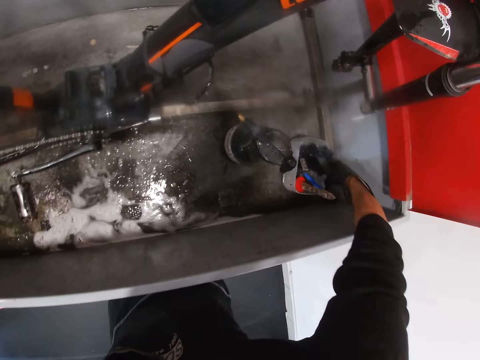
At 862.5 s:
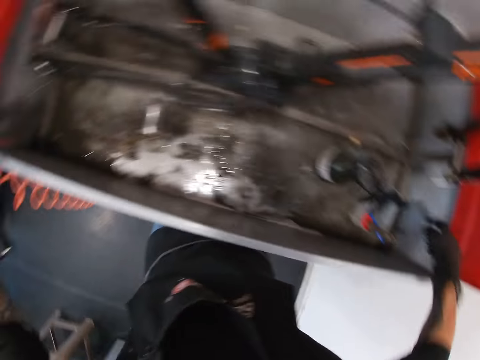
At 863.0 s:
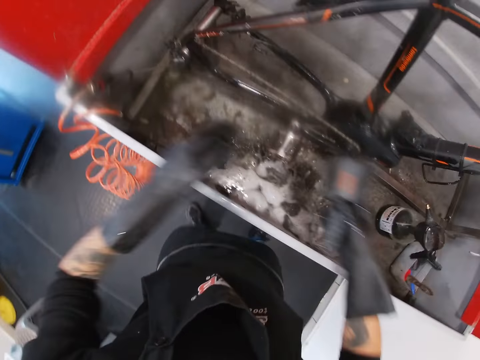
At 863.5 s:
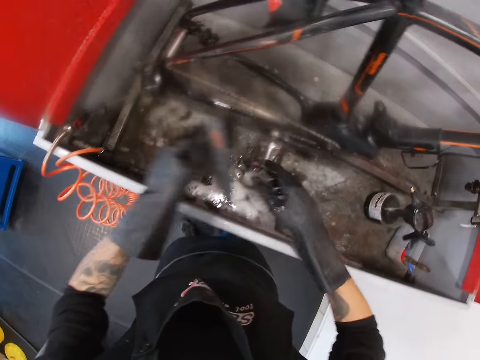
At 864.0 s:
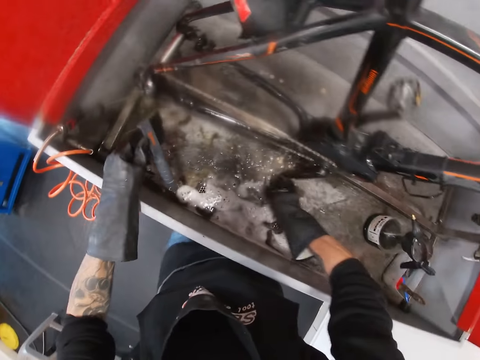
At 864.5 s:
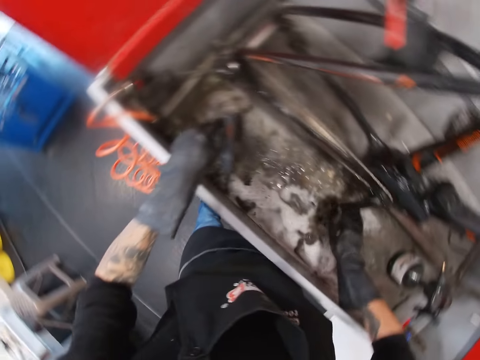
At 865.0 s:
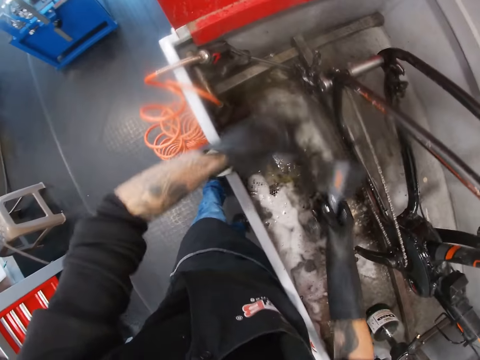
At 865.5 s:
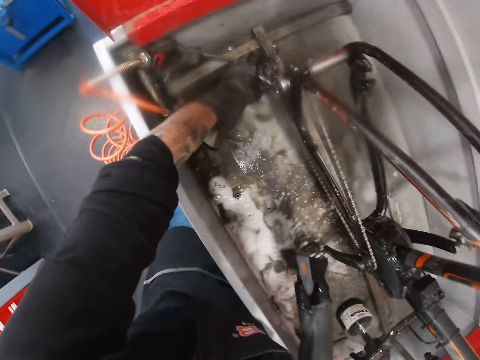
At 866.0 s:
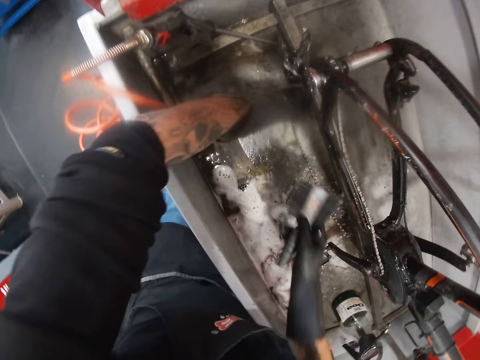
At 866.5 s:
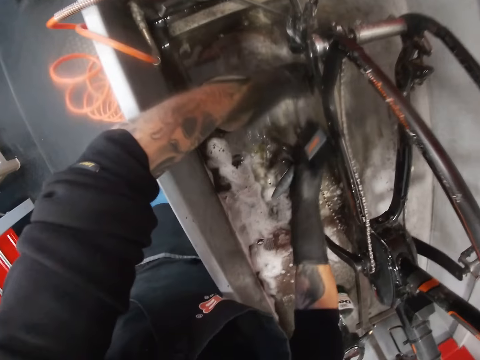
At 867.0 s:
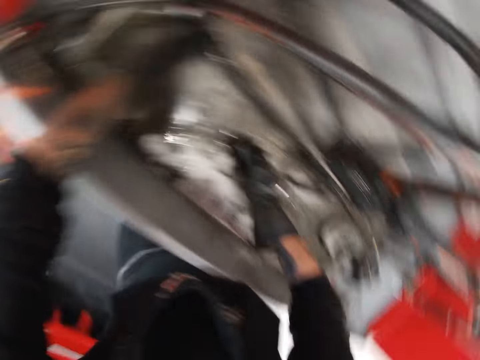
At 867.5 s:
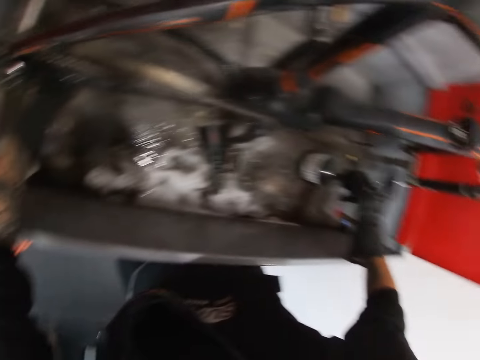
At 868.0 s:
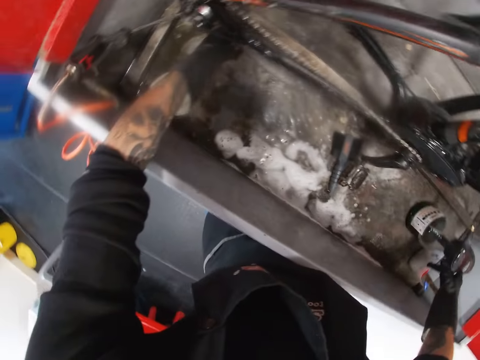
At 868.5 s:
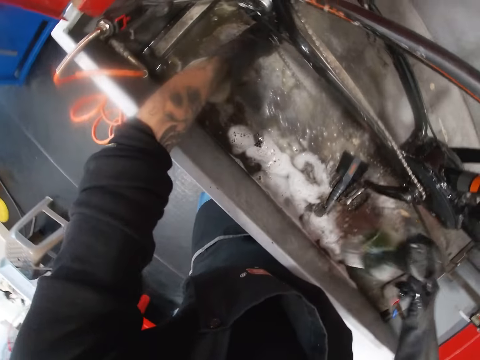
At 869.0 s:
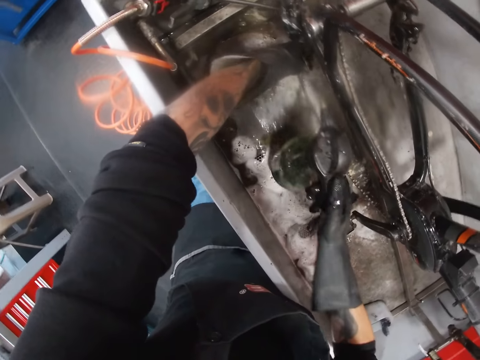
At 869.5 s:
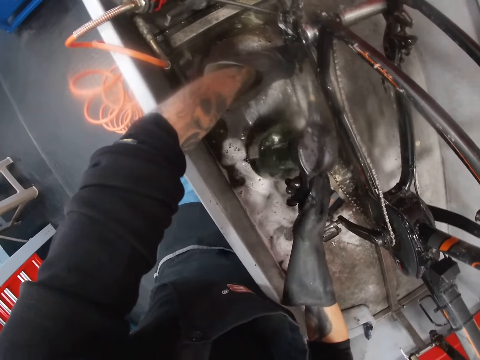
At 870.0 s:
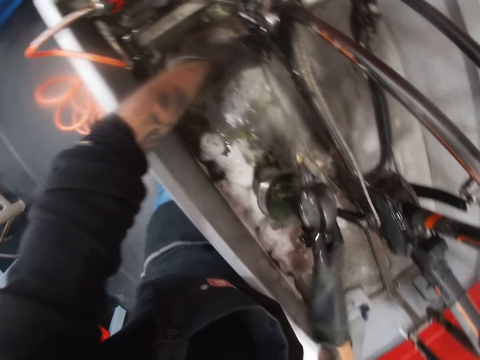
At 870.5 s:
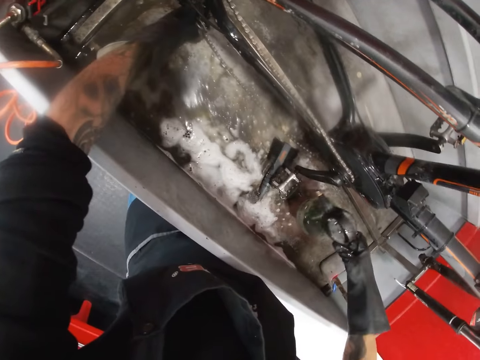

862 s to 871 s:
The camera wearer picks up a brush from the right side of the workshop wash basin with his right hand. He returns the spray nozzle to a compartment of the workshop wash basin with his left hand. He holds the brush. He passes the brush to his left hand. He holds a pedal. He turns the bicycle pedal with his right hand. He passes the brush to his right hand. He holds the brush. He grabs the bicycle chain with his right hand. He holds the chain. He drops the brush in the workshop wash basin. He picks up the pressure sprayer with his right hand. He holds a spray bottle. He sprays the bicycle chain with the water in the pressure sprayer.

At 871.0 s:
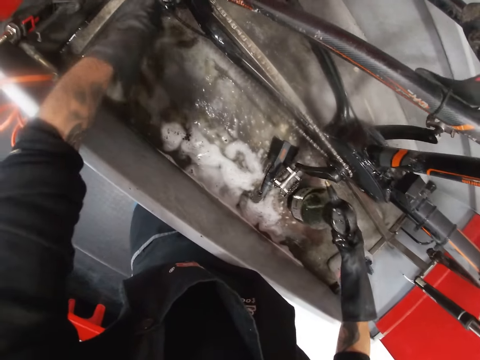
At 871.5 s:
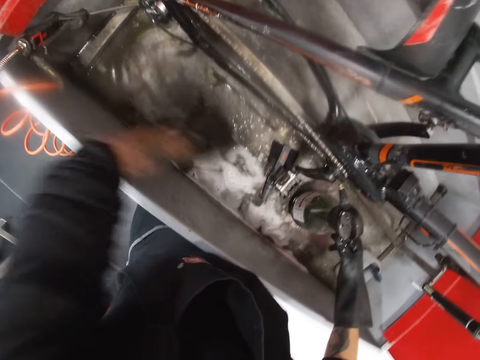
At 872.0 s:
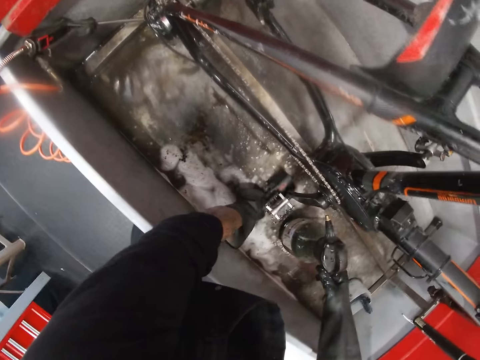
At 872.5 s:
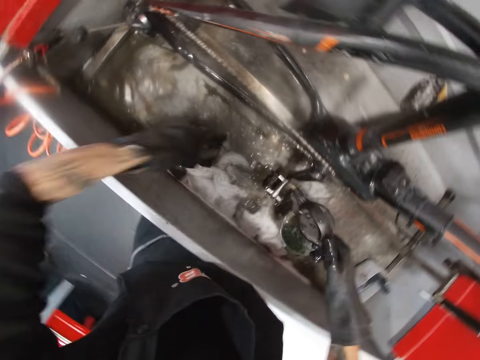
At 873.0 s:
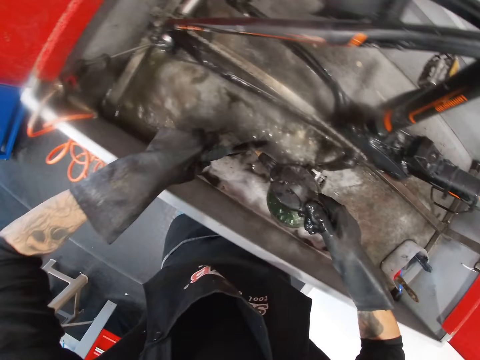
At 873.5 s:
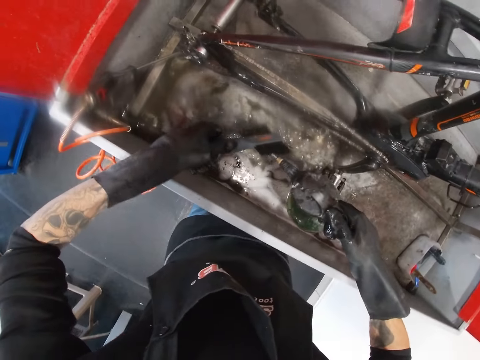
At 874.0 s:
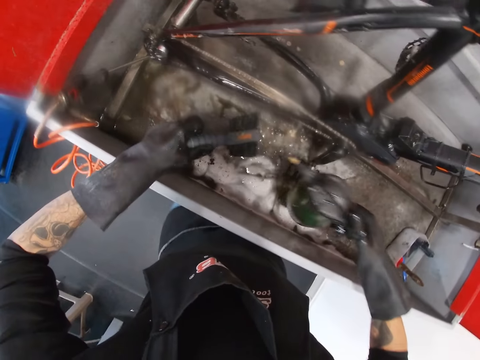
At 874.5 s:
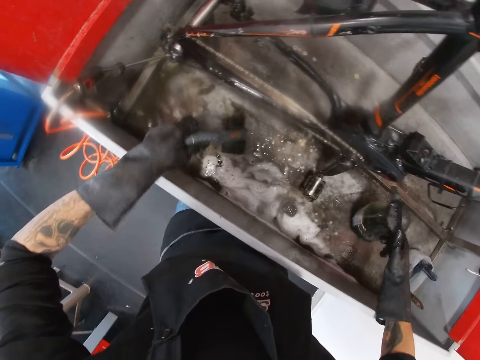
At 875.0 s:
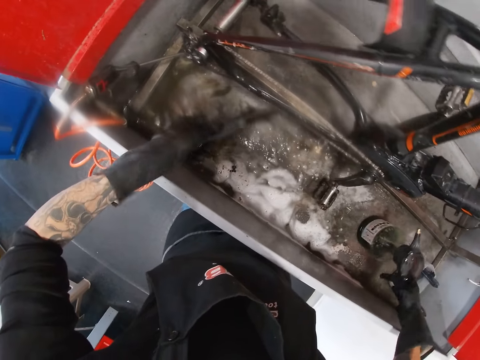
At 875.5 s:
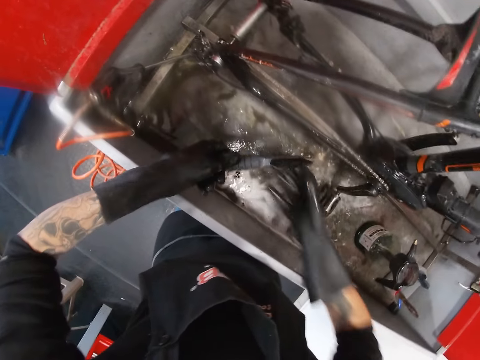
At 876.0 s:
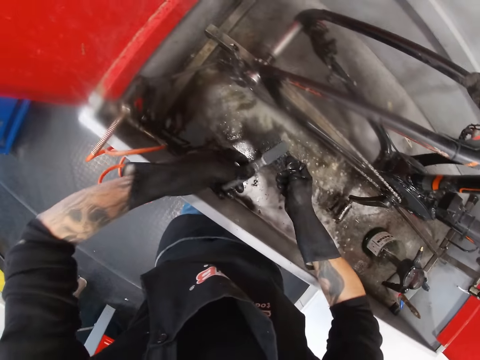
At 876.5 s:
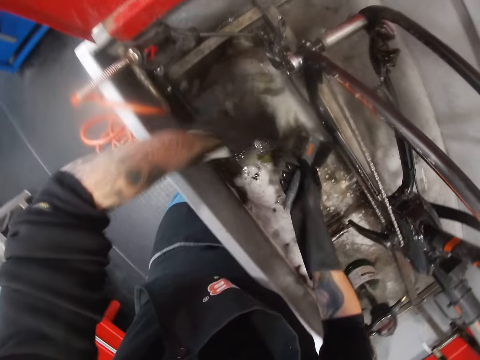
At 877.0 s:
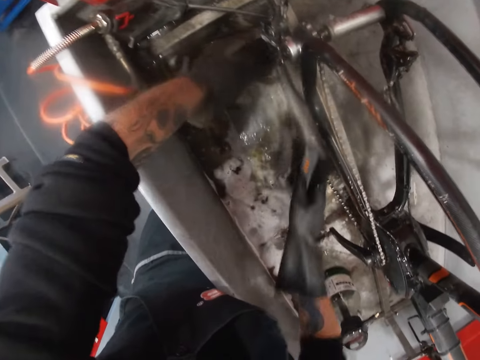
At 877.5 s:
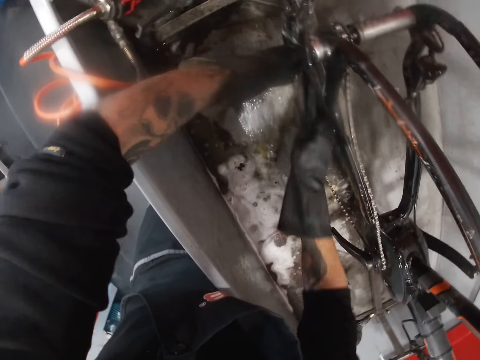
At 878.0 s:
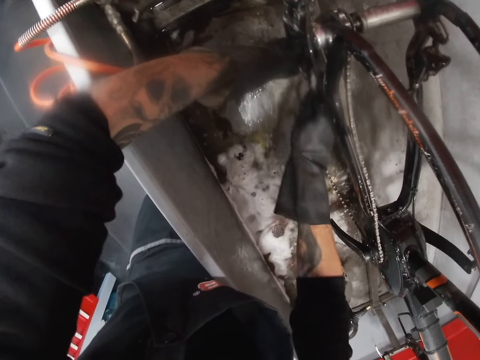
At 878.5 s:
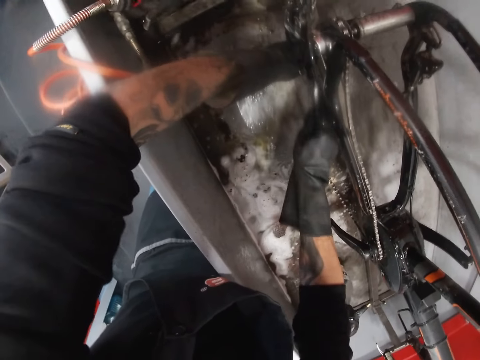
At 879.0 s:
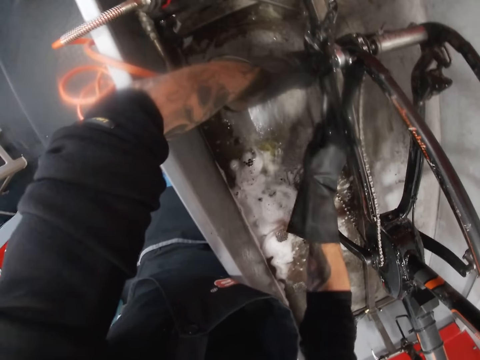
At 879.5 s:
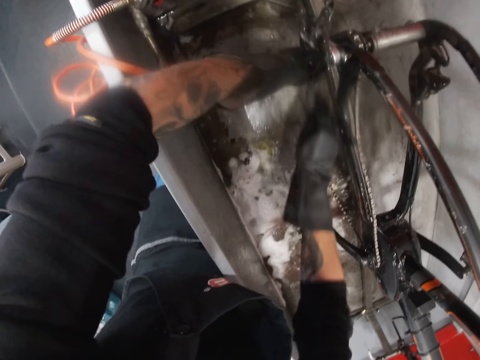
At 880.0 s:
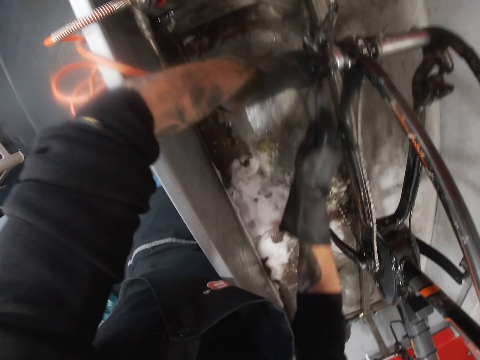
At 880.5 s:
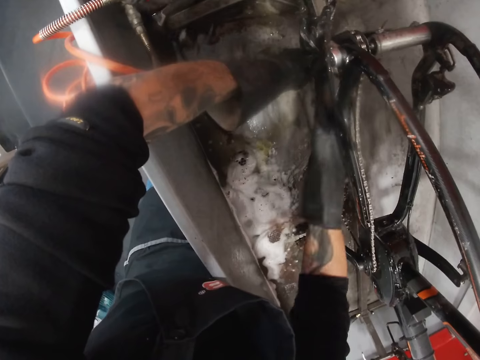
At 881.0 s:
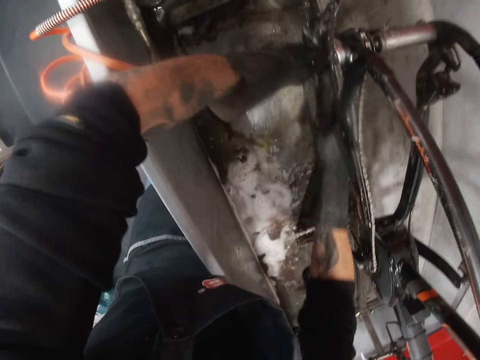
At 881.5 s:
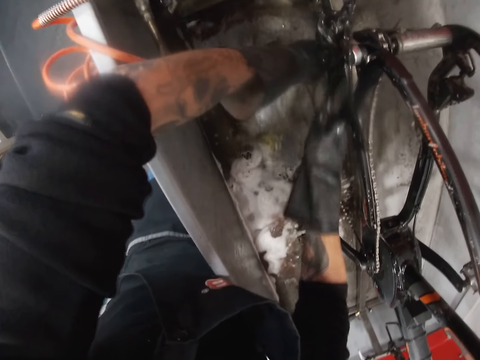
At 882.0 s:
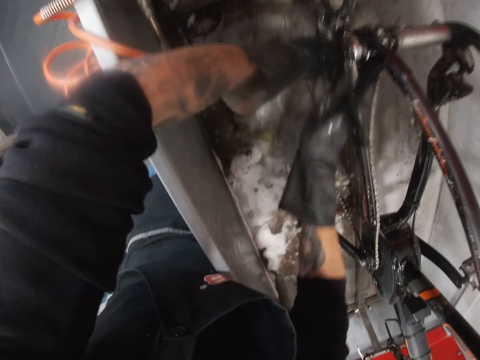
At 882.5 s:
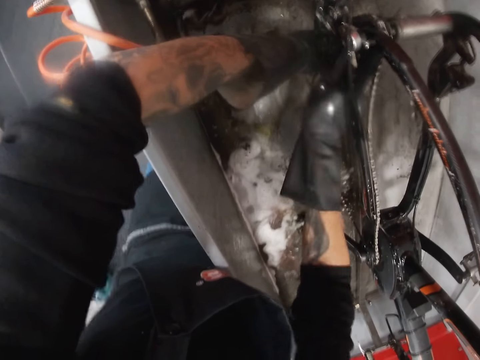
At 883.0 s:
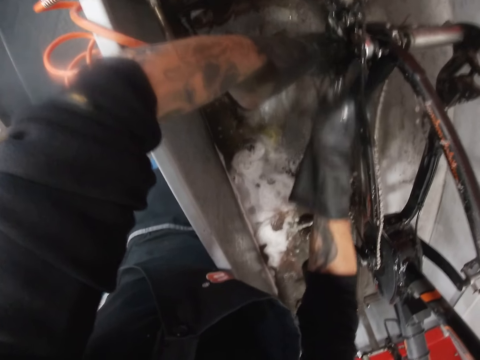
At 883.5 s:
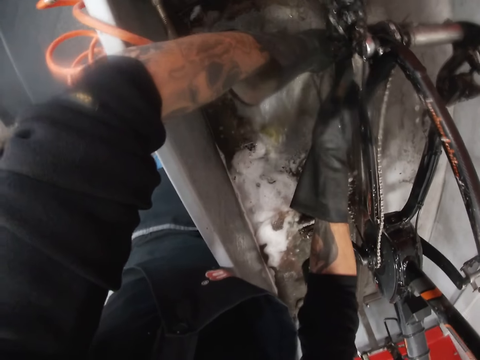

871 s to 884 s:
The camera wearer lowers the pressure sprayer. He holds a spray bottle. He picks up the brush with his left hand. He holds the brush. He sprays water in the pressure sprayer on the brush. He places the pressure sprayer in the workshop wash basin with his right hand. He holds the brush. He passes the brush to his right hand. He cleans the bicycle chain with the brush.

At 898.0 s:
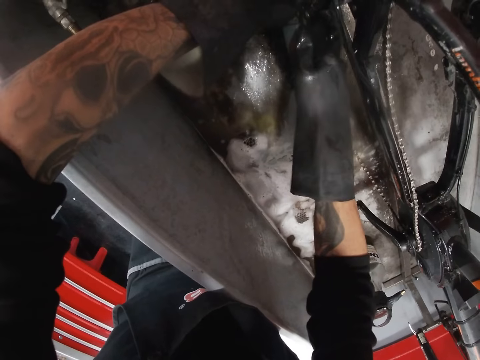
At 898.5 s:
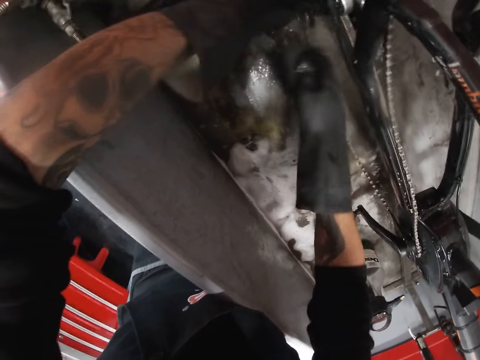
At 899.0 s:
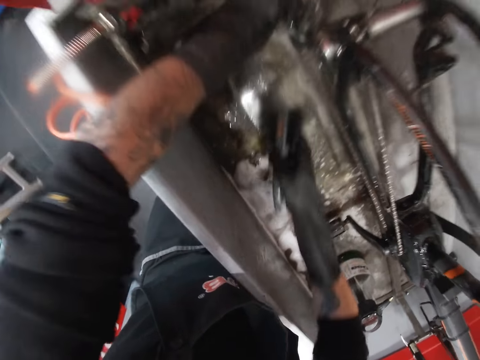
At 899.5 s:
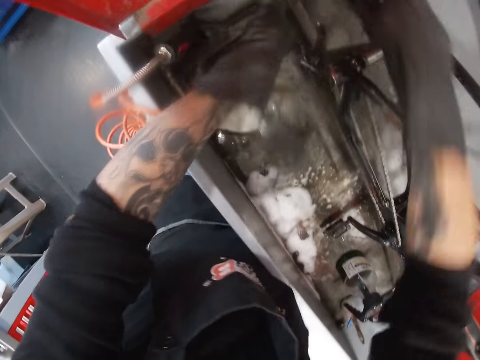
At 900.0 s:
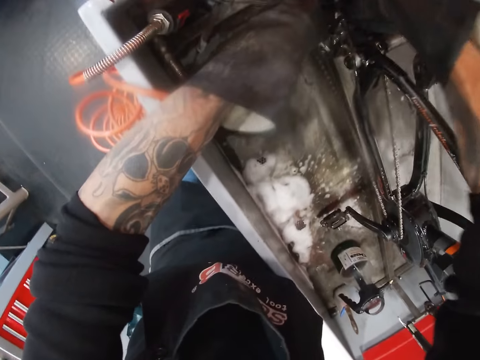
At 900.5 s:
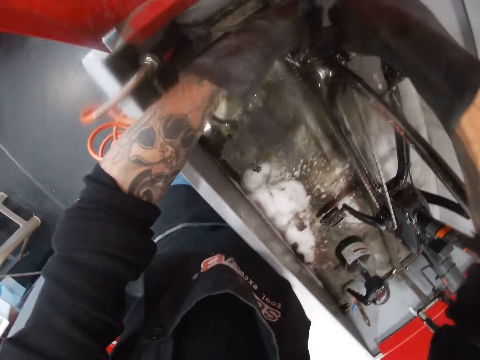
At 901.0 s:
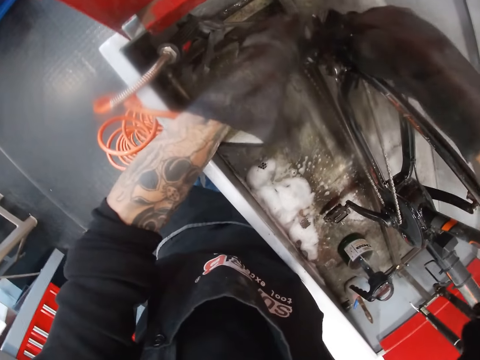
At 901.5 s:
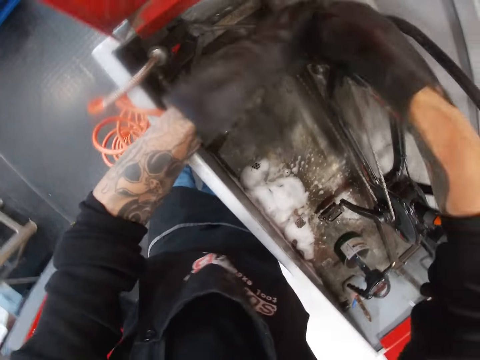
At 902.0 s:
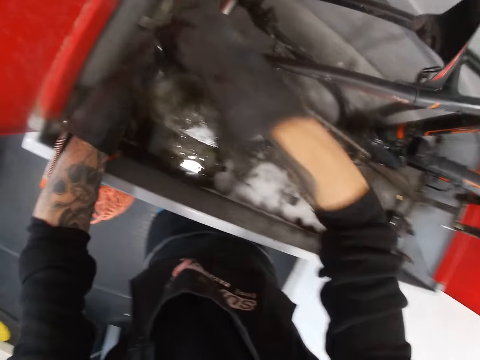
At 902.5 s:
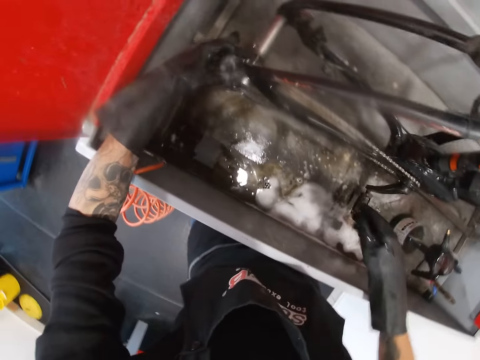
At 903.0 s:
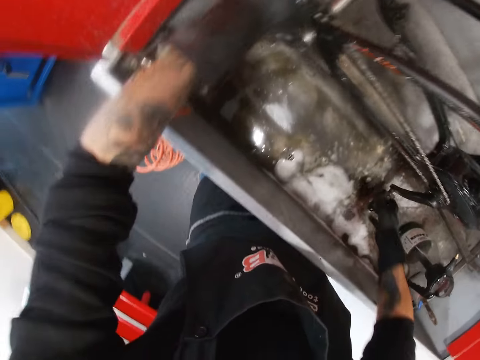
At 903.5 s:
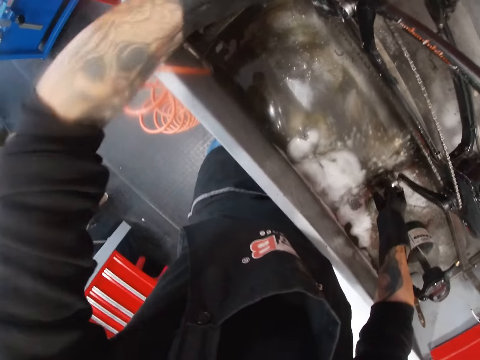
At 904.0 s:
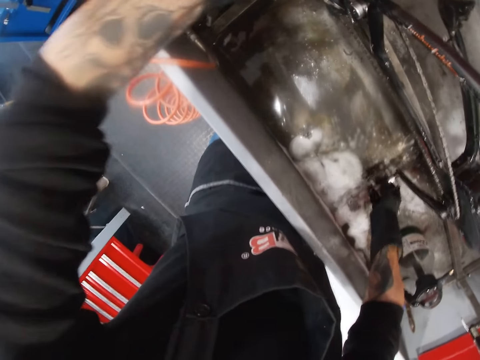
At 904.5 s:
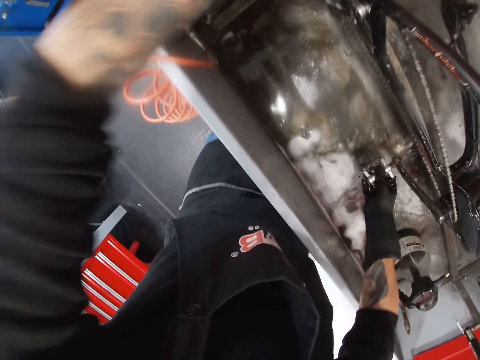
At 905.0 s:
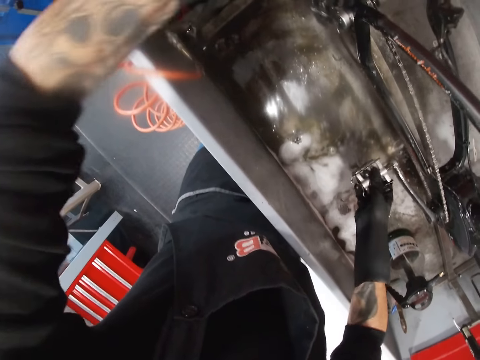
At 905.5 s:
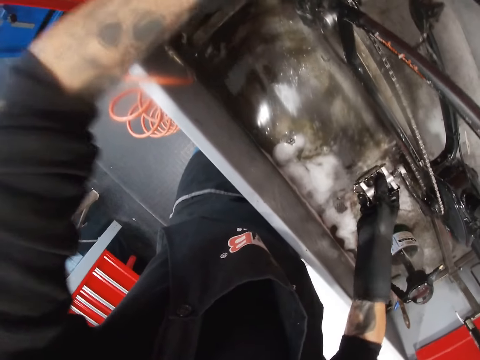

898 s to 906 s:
The camera wearer turns to the side. He brushes the chain with a brush. He turns to the side. He turns the bicycle pedal with his right hand and cleans the bicycle chain with the brush in his left hand. He holds the bicycle pedal.
